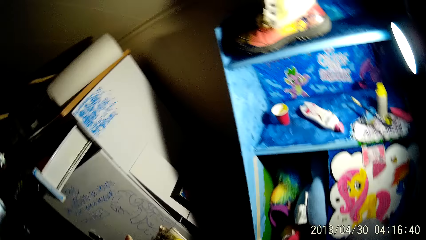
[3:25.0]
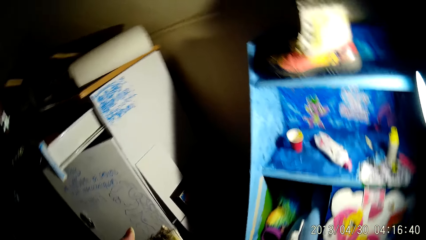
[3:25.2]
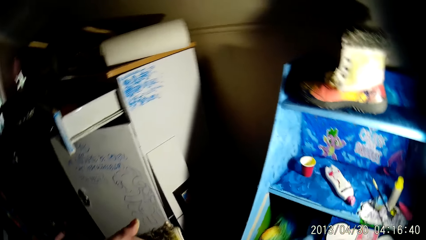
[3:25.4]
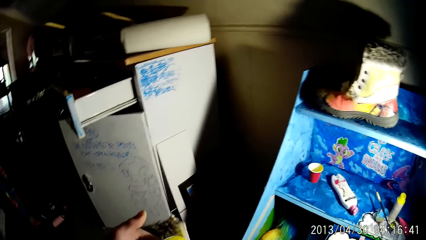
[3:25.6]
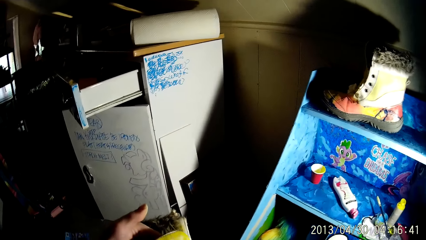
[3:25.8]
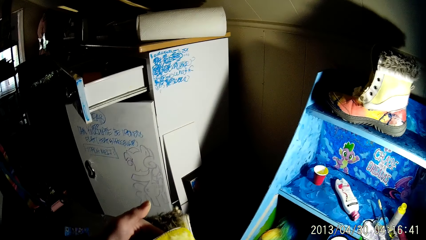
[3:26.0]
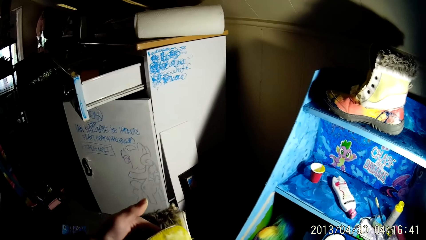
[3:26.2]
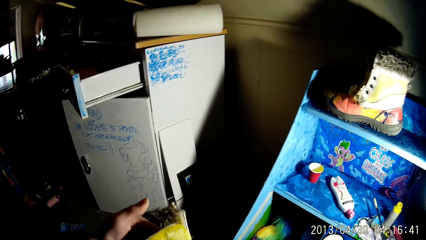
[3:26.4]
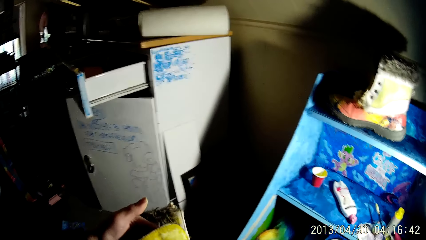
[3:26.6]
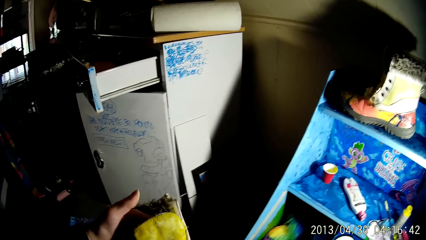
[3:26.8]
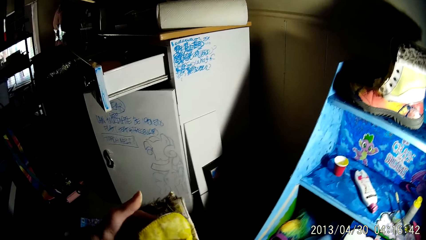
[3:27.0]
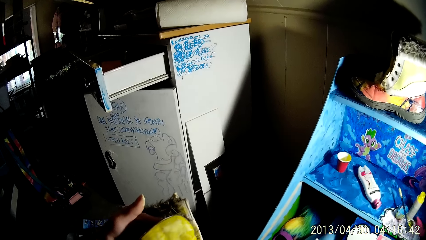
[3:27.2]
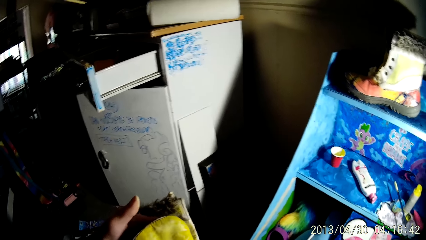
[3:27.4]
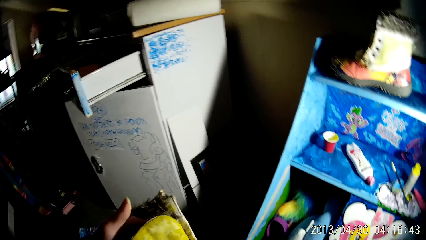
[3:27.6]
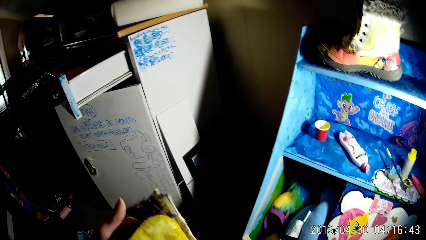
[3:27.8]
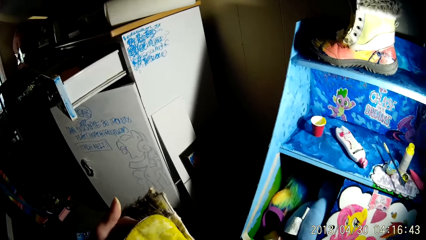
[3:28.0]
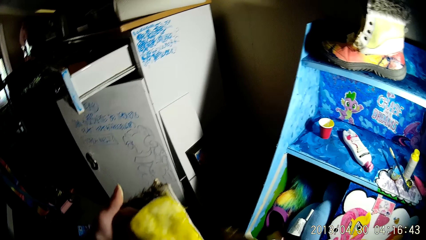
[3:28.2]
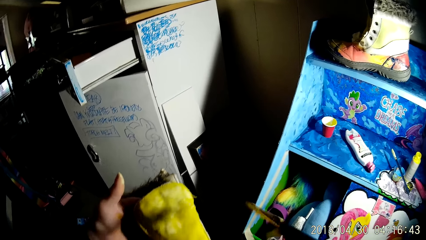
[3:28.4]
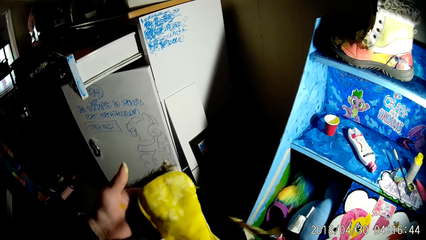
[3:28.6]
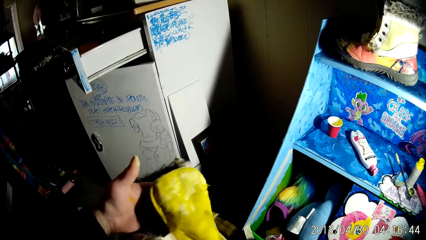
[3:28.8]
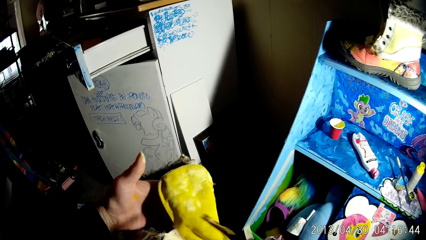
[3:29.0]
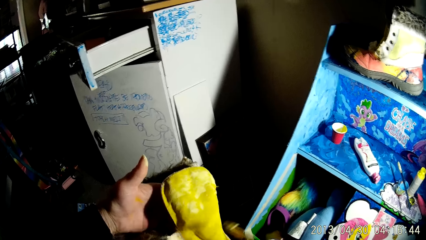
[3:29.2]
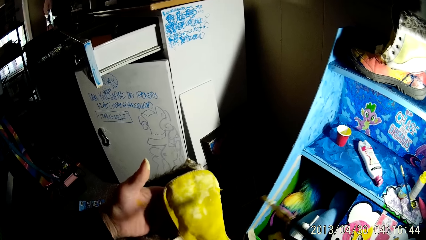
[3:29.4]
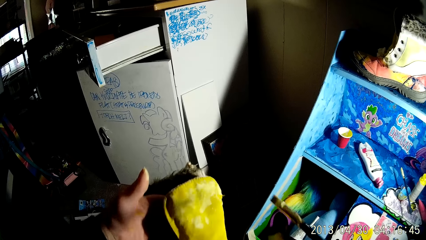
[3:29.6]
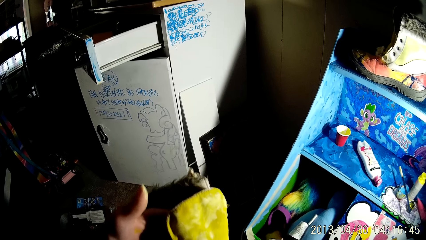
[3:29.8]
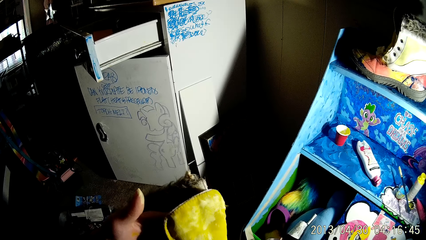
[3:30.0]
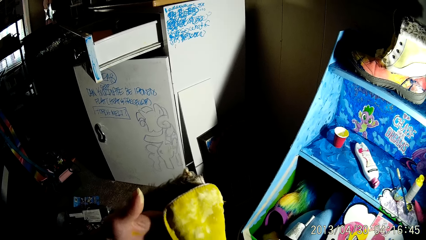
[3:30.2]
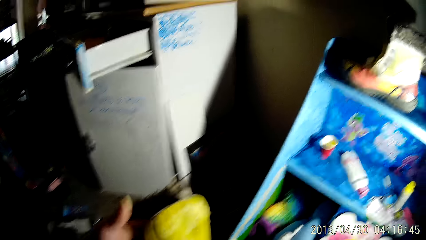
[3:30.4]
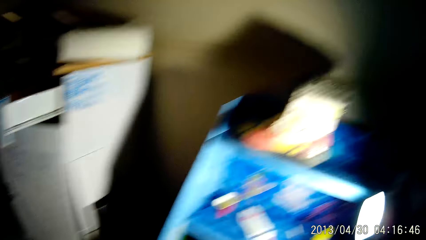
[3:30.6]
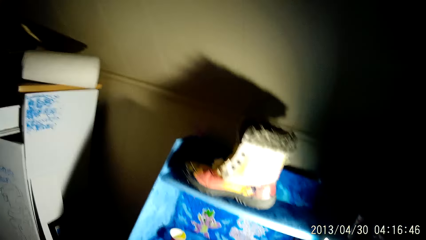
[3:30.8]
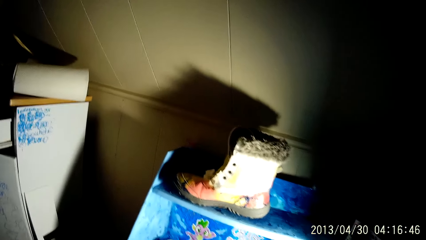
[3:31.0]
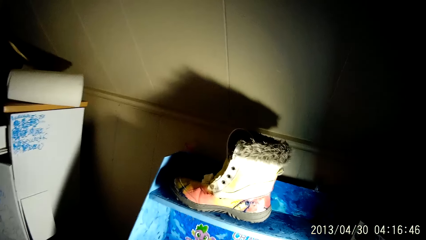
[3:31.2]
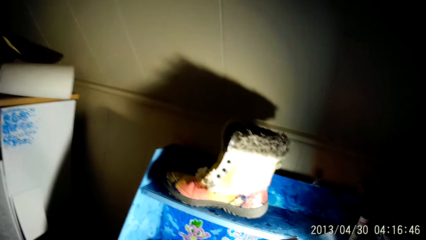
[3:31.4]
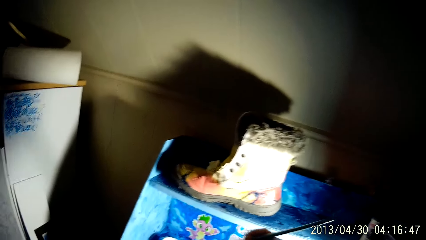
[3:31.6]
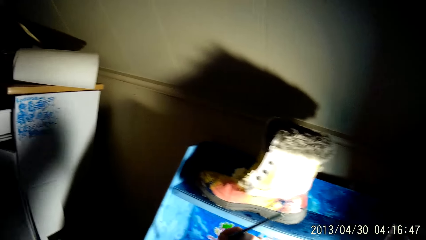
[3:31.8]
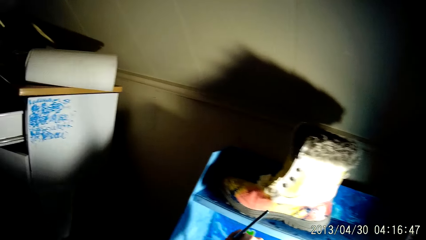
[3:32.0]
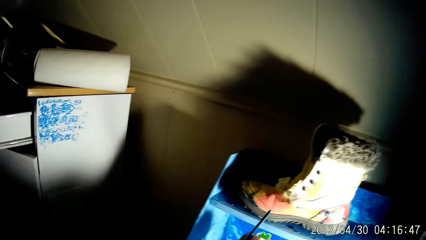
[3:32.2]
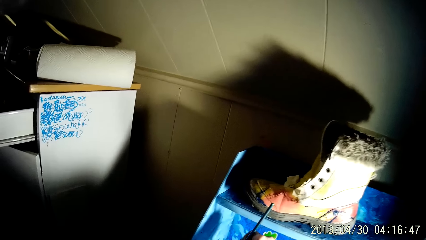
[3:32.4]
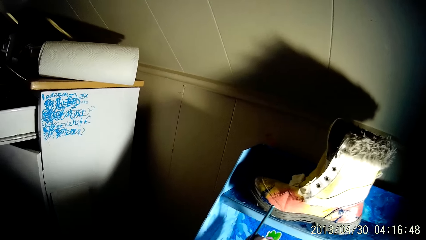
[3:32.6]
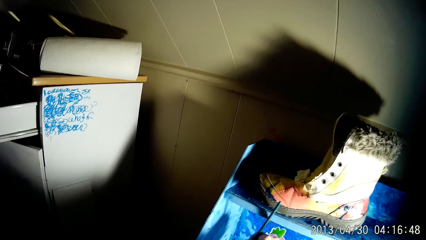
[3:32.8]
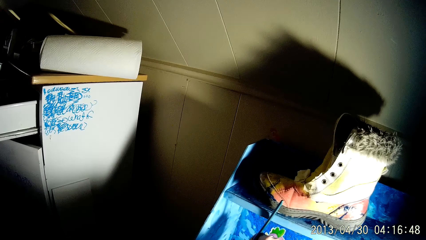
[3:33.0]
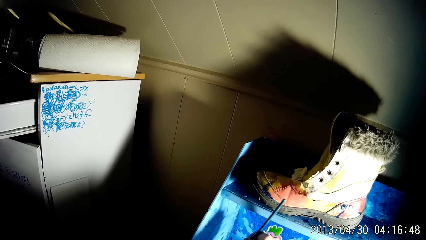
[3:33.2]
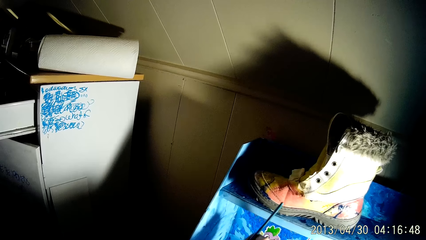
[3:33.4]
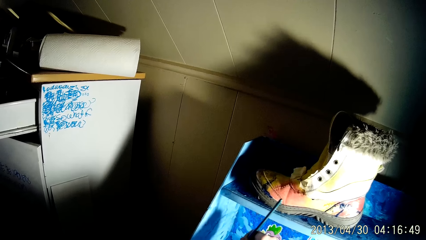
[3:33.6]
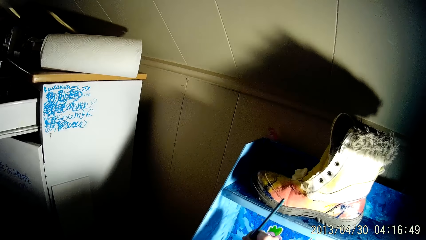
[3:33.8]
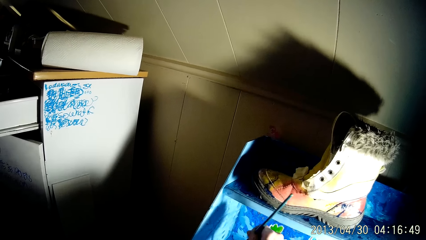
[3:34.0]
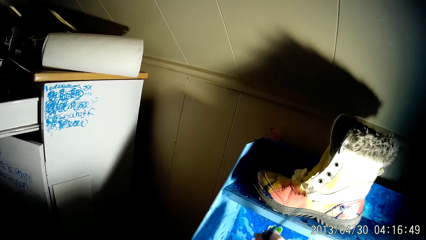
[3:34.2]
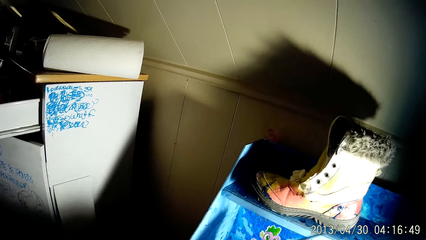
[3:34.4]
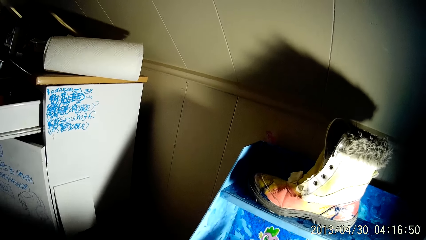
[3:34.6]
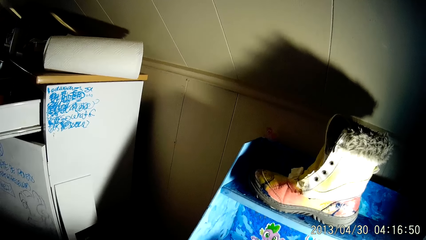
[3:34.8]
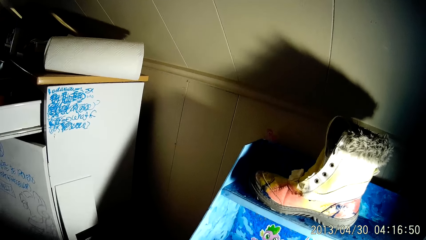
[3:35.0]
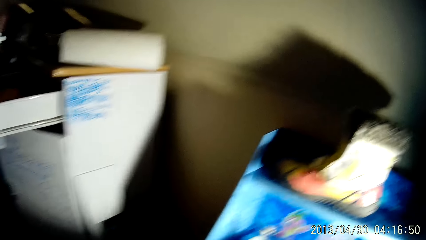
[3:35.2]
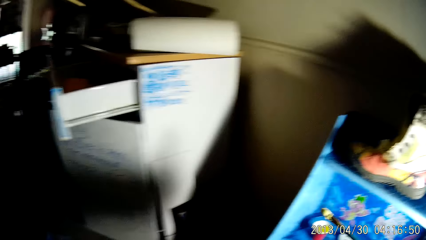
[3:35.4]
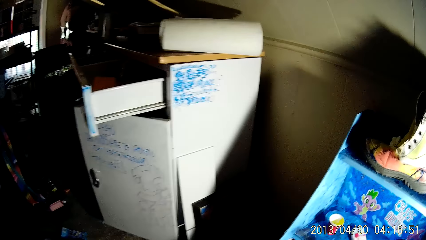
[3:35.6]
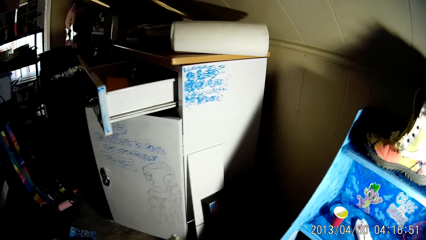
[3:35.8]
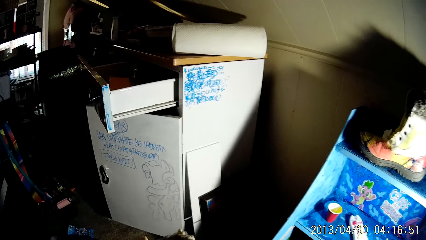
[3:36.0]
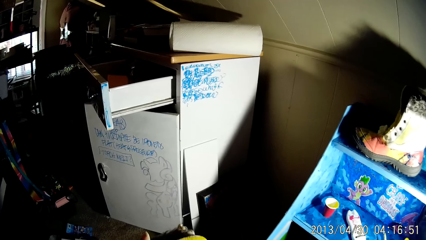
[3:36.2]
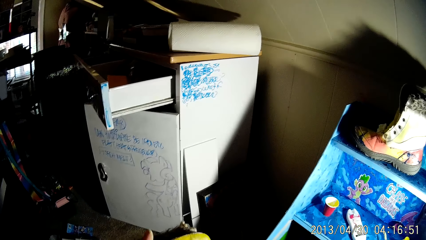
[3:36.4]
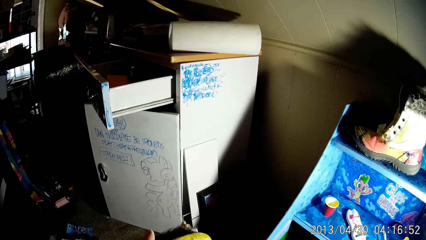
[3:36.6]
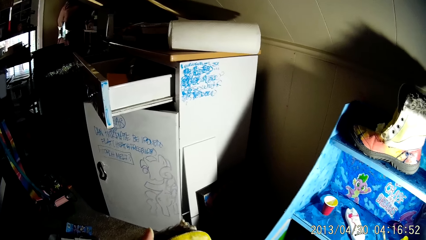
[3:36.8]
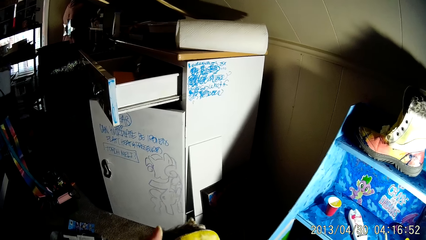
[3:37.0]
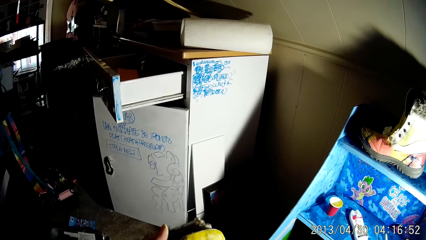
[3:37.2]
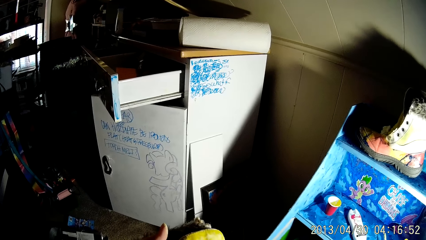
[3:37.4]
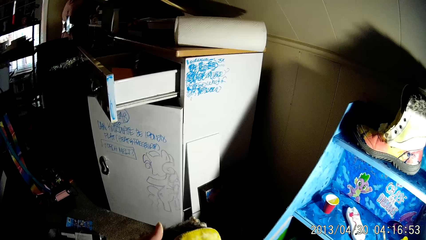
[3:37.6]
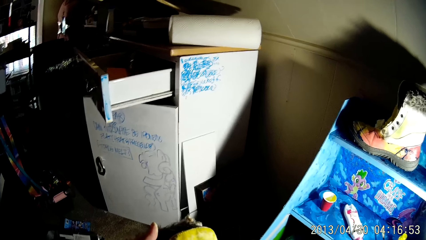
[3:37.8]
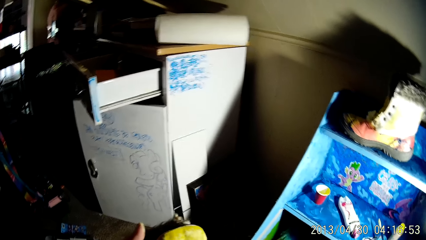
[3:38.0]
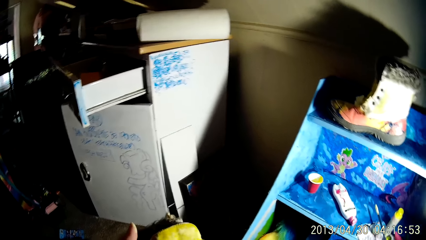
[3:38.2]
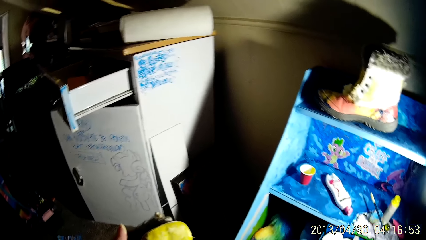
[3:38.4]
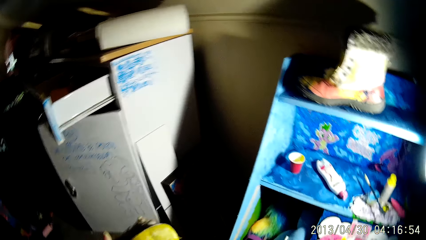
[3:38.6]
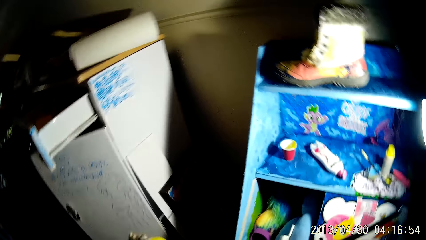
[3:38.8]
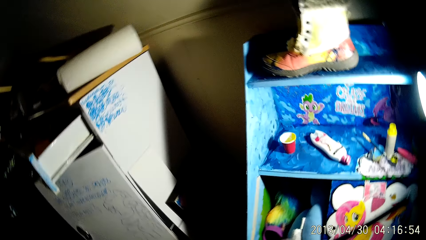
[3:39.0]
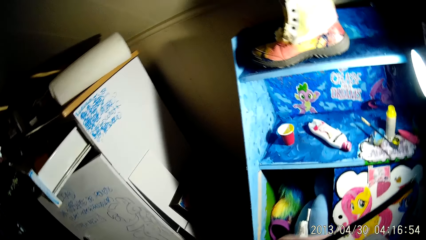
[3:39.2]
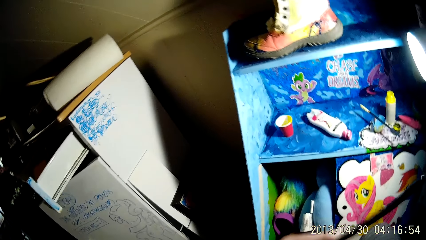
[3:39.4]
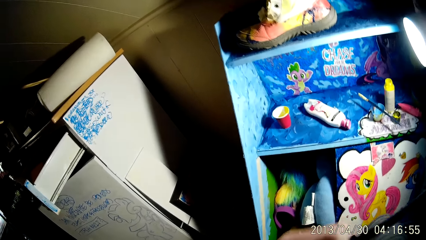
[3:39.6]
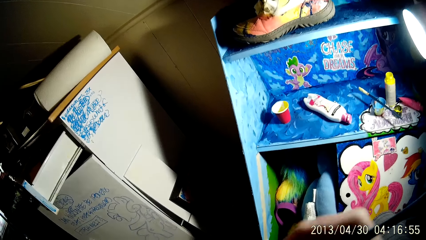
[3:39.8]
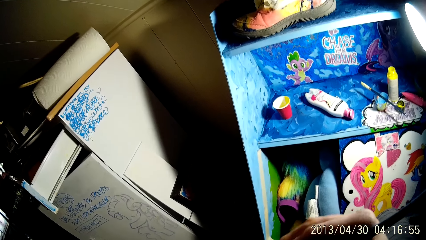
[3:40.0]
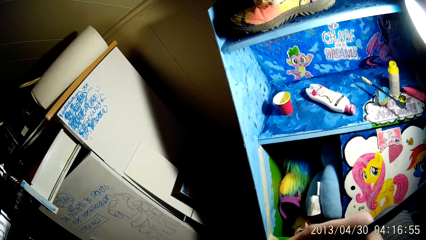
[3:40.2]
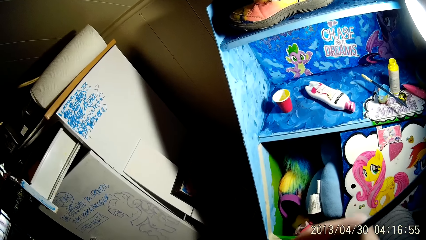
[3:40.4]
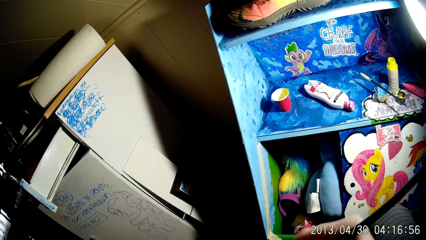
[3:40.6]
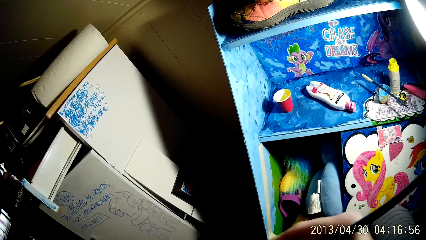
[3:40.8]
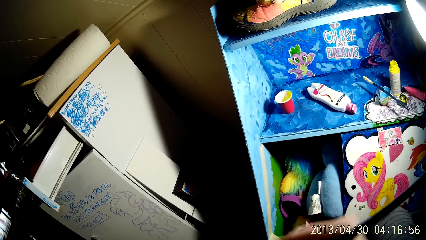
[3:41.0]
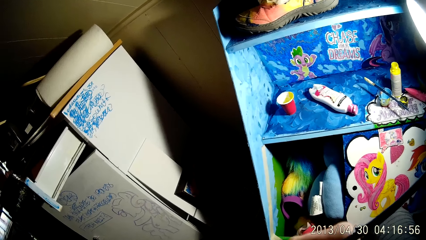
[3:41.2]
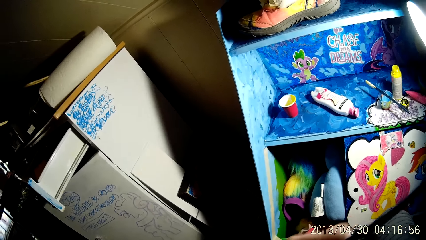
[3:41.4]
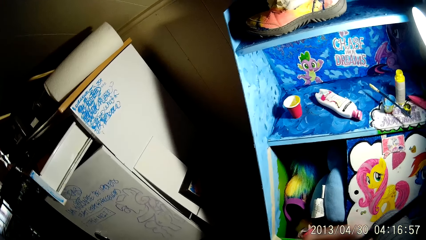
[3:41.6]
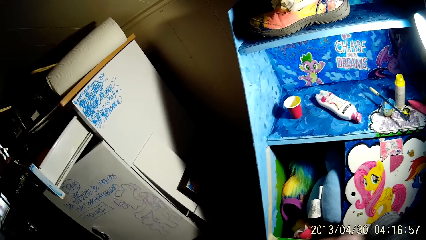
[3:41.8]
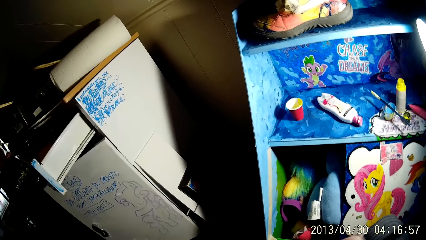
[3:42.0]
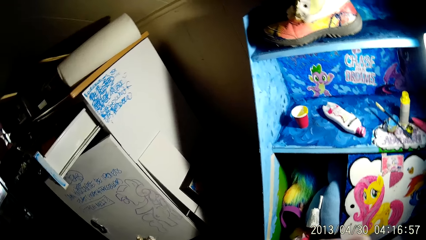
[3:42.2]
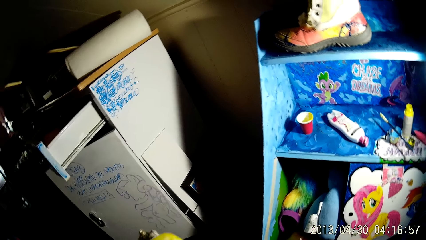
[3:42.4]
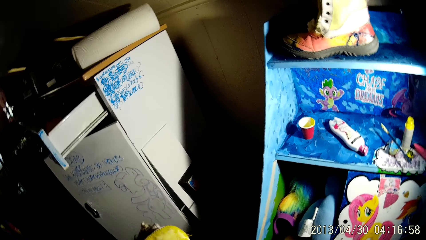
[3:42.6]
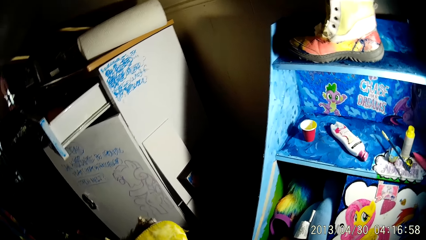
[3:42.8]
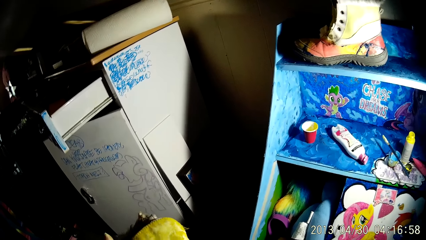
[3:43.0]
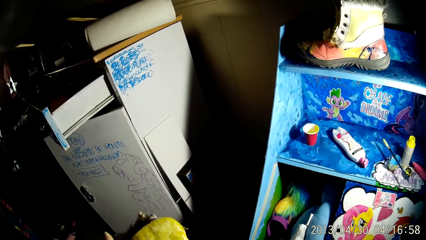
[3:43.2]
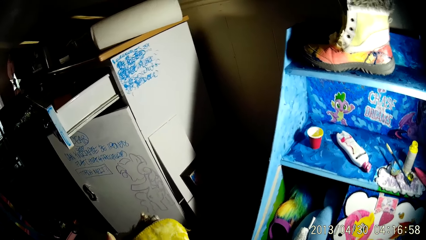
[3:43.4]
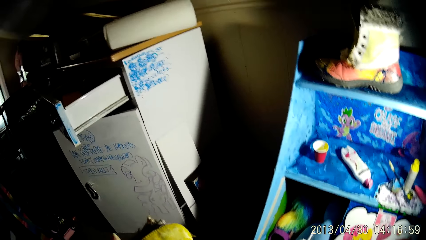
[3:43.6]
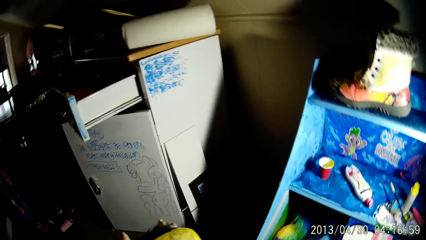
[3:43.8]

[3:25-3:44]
The camera wearer looks at the boot. He dips the brush into a cup of paint on the shelf. He paints the boot with the brush in his right hand.
